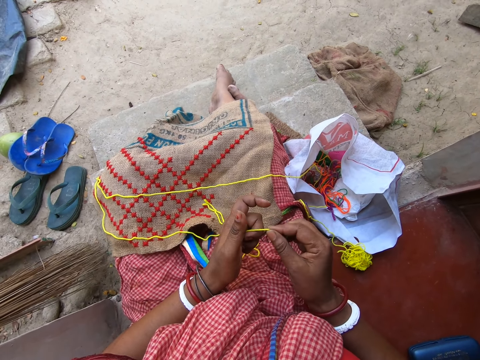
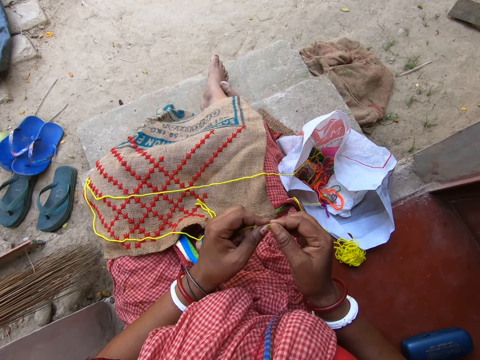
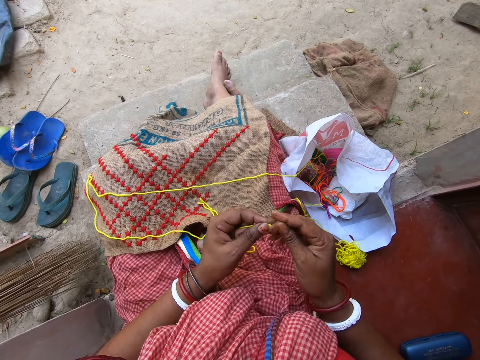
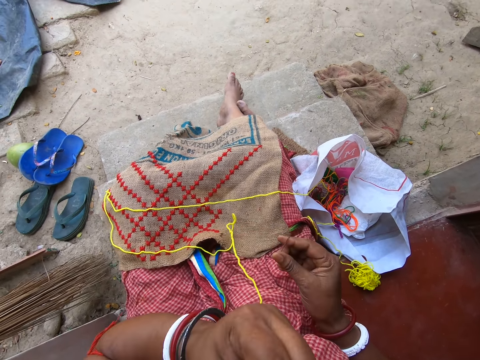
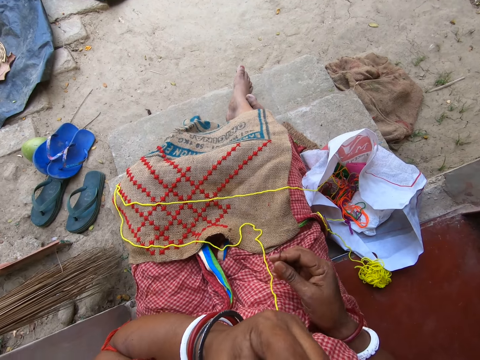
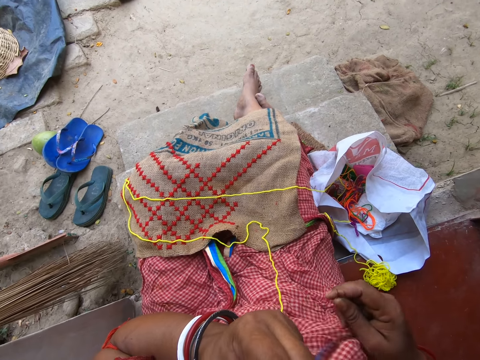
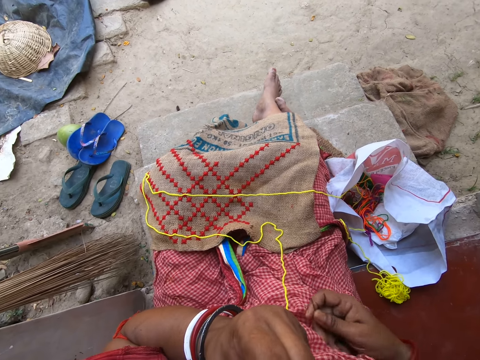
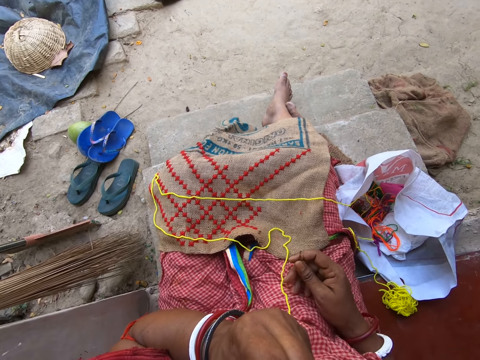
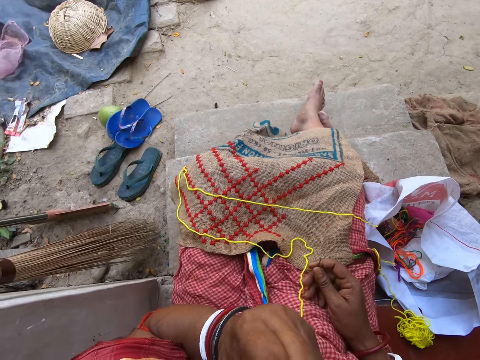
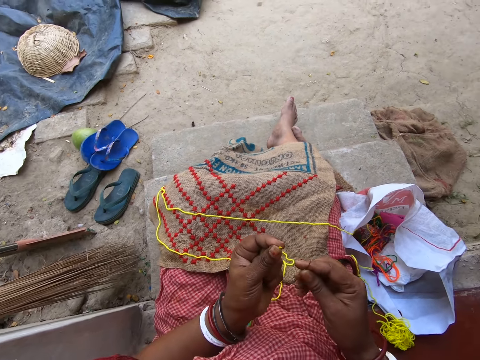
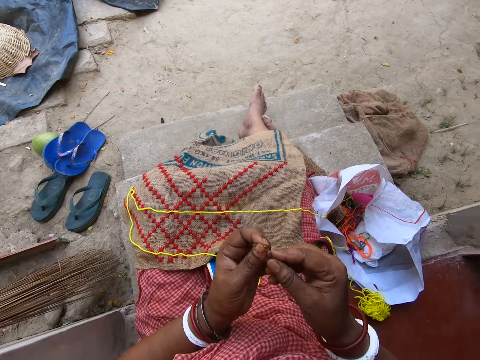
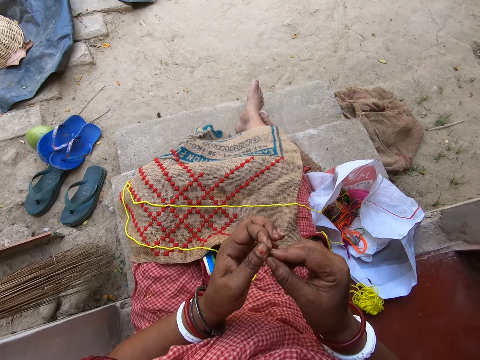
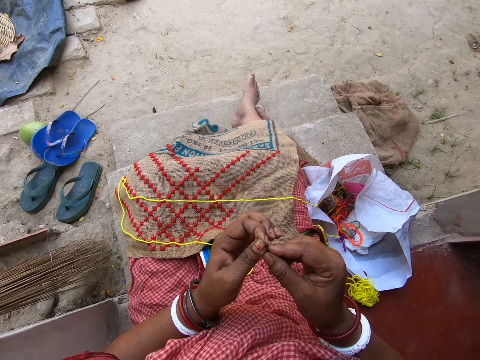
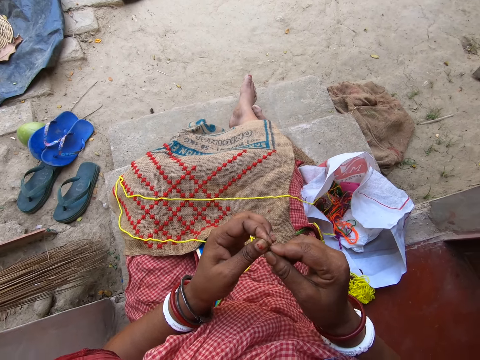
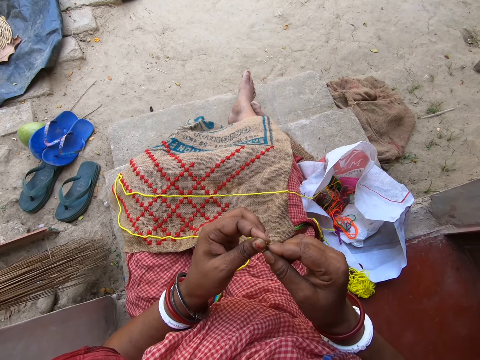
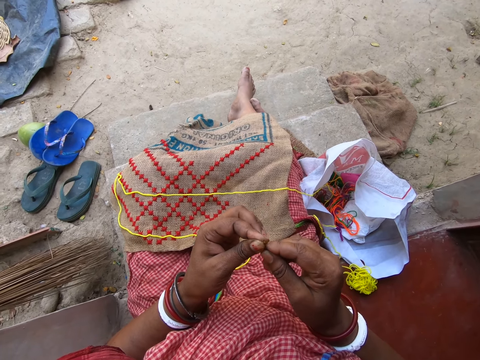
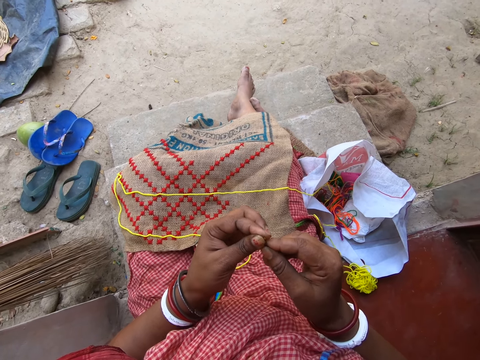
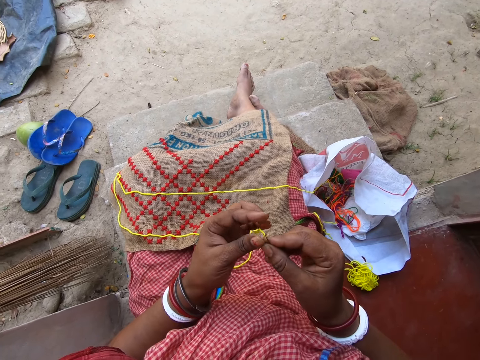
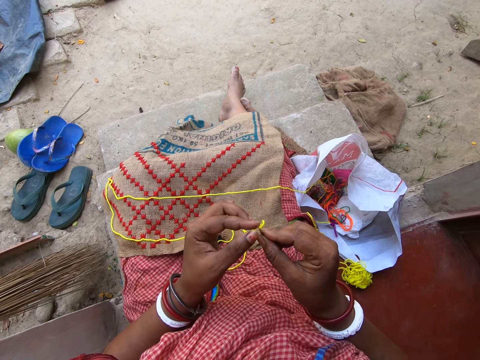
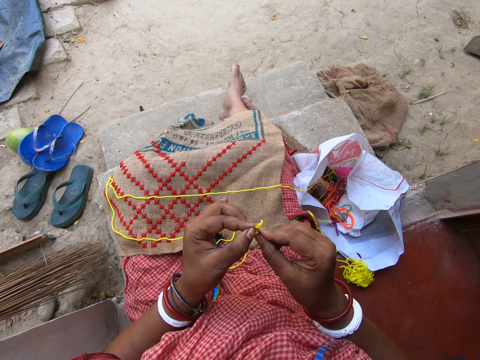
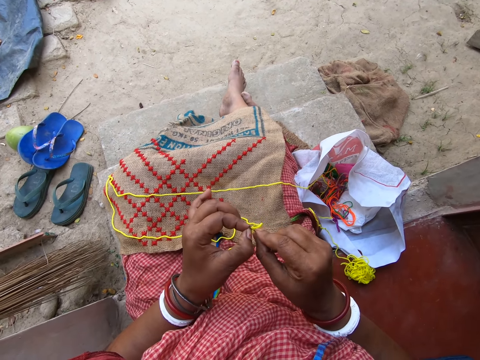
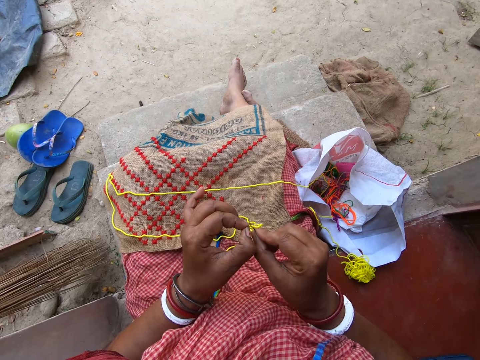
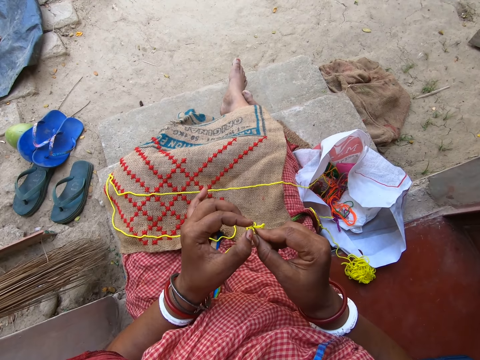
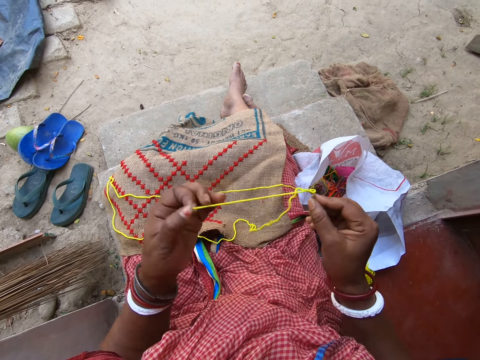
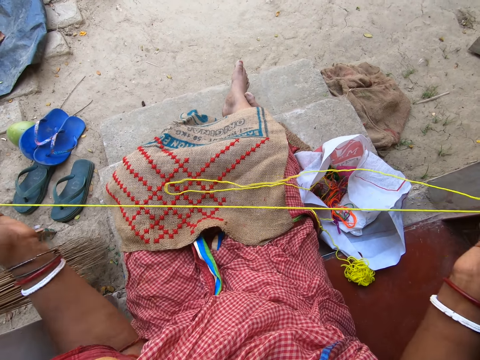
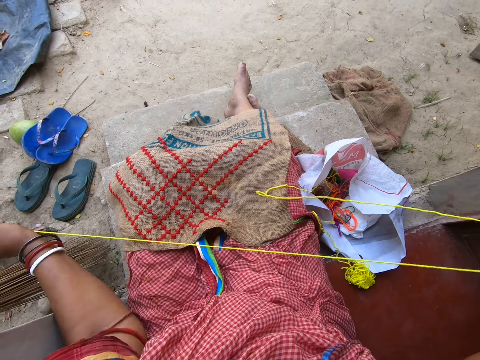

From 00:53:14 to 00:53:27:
The camera wearer holds the yellow thread and the needle again. She puts the yellow thread in her mouth with her left hand. She holds the needle and bites the thread. She aligns the thread to the needle. She inserts the yellow thread in her left hand in the needle in her right hand. She pulls the yellow thread in the needle with her left hand.

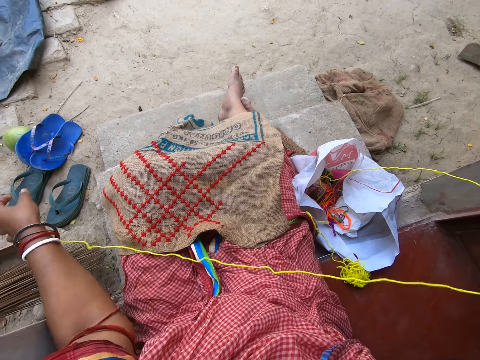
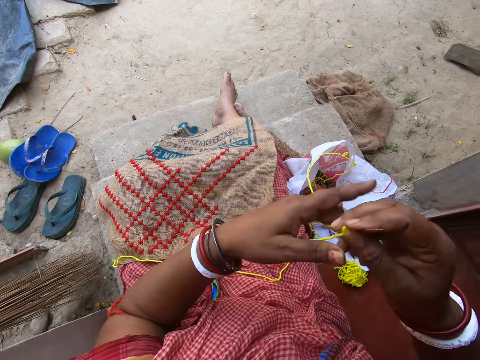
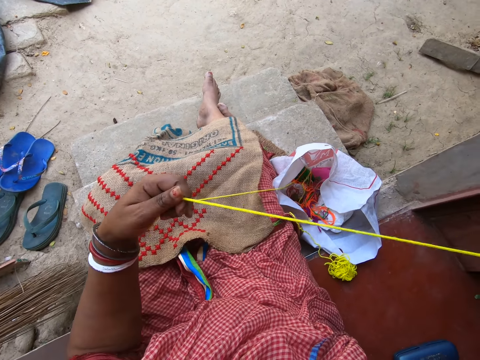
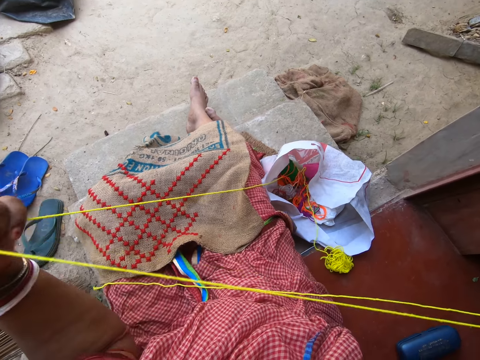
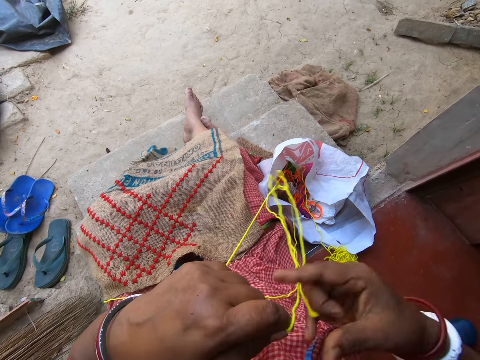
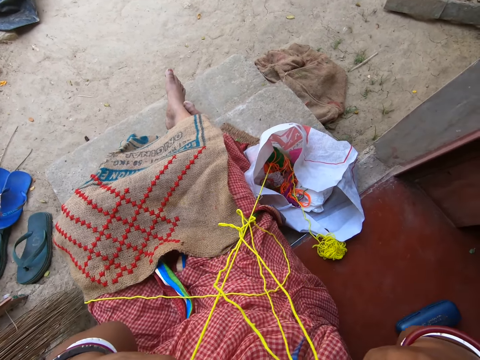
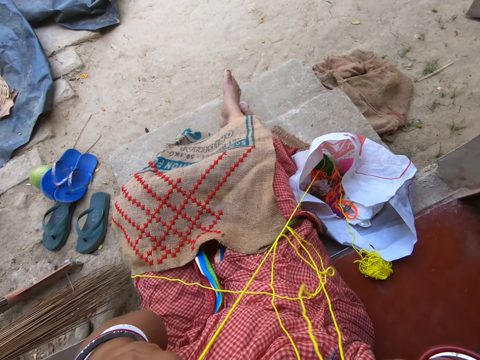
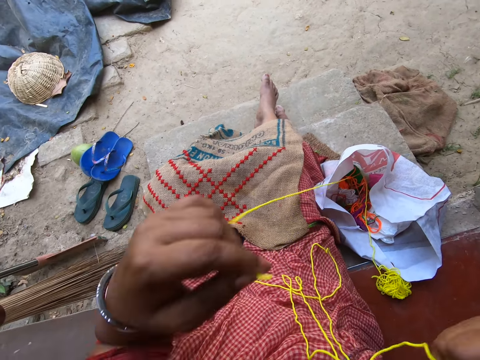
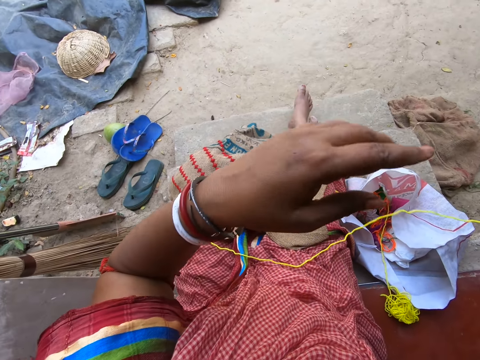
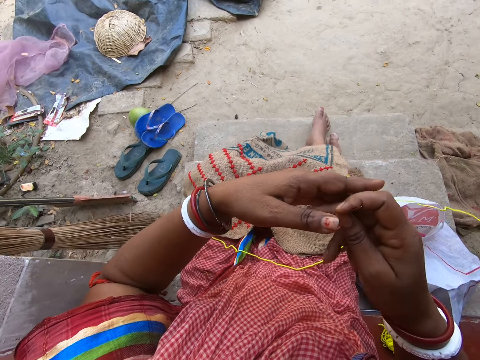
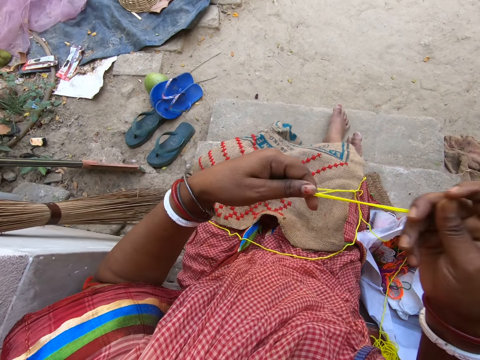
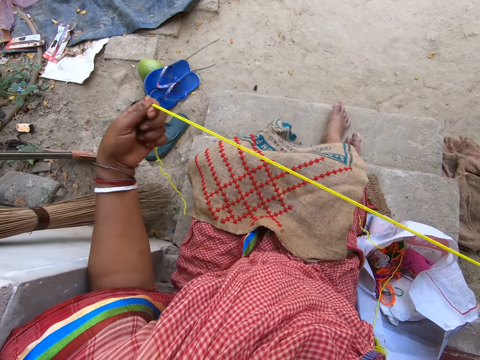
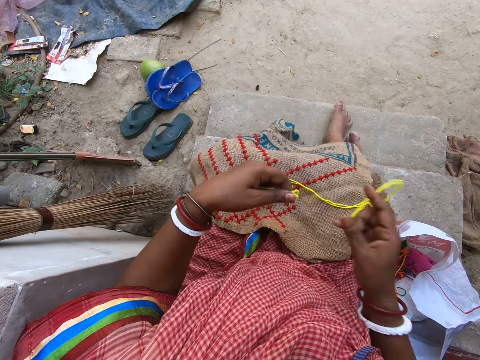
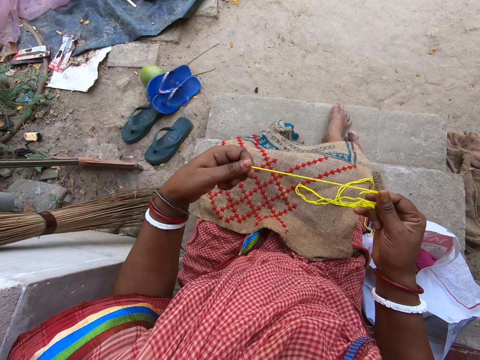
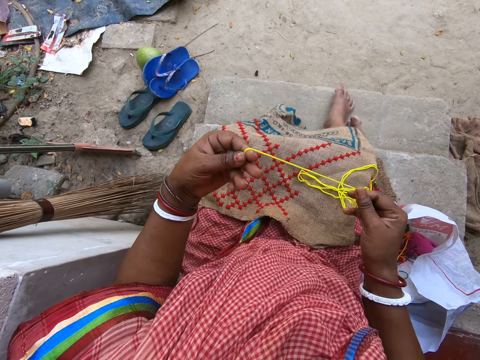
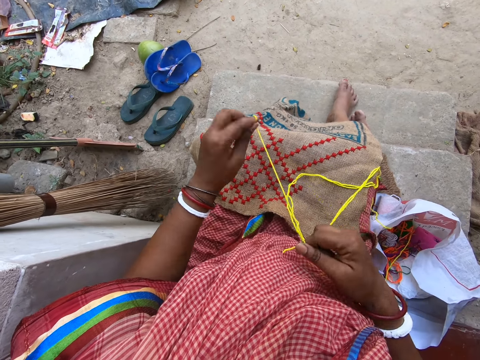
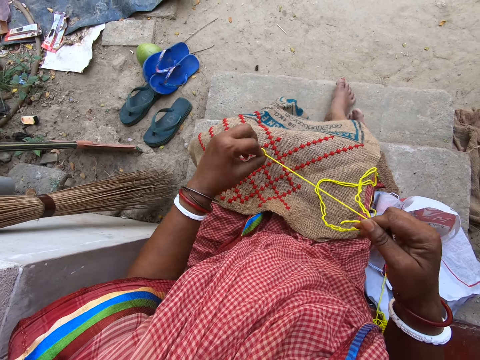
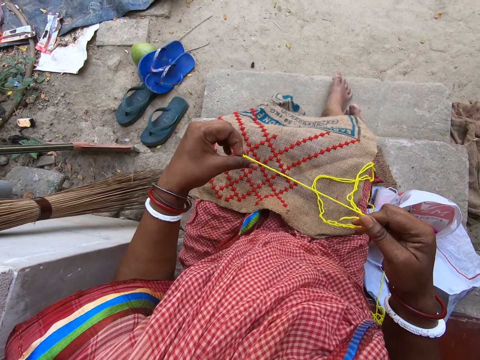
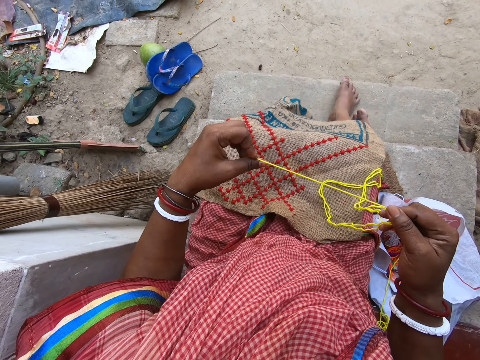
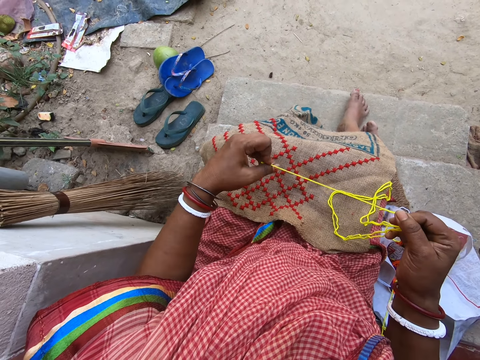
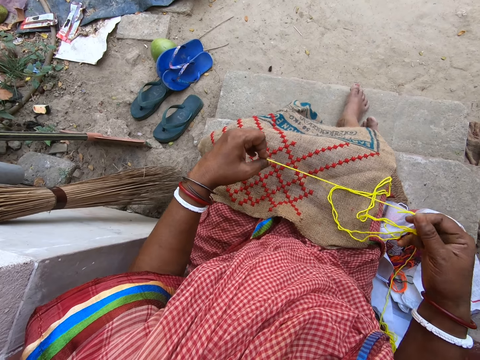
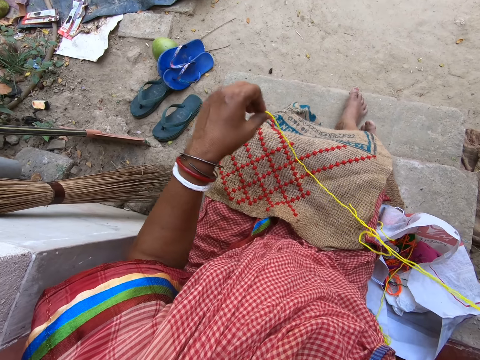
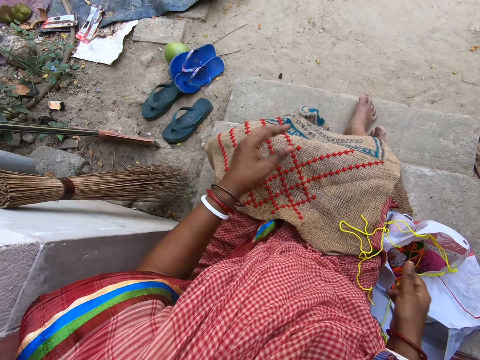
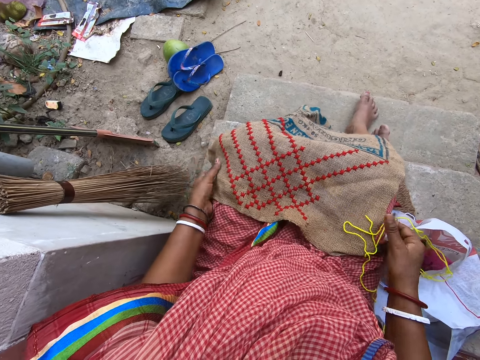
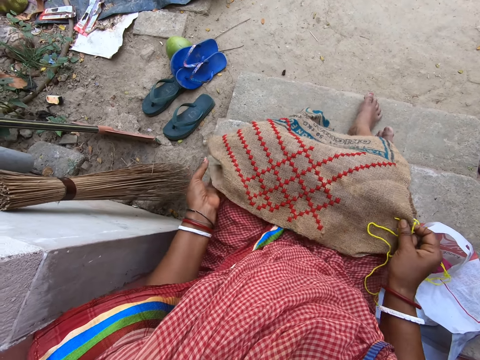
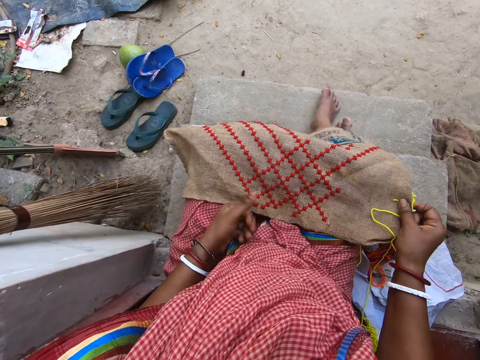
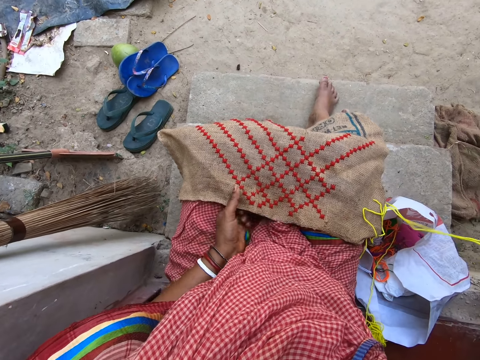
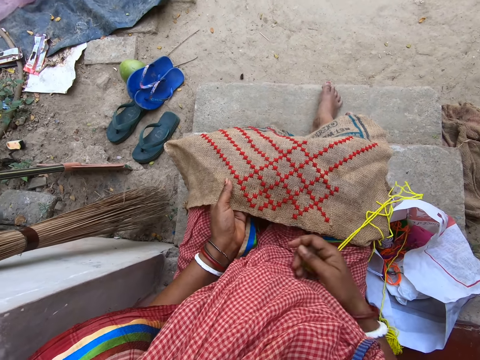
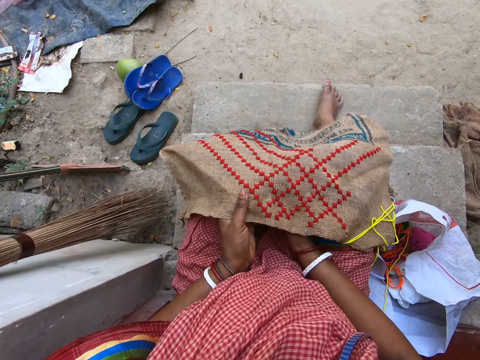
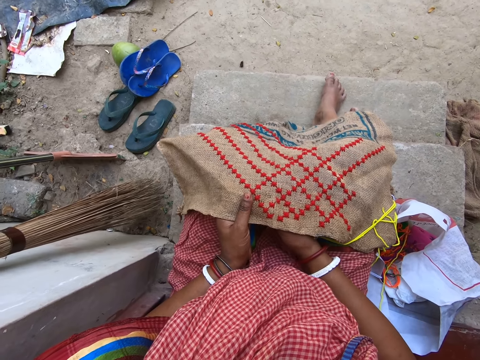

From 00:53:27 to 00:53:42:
The camera wearer straightens the yellow thread in the needle with her left hand. She holds the thread and the needle. She holds the thread and the needle. She cuts the yellow thread in her hands with her teeth. She drops the yellow thread in her left hand on the ground. She holds the thread and the needle again. She straightens the yellow thread with her hands. She ties the yellow thread in her hand. She holds the thread and the needle. She adjusts the linen fabric on her lap with her hands. She picks up the linen fabric with her left hand. She embroiders the linen fabric in her left hand with the needle in her right hand.
